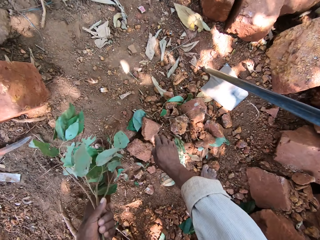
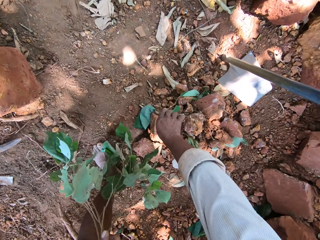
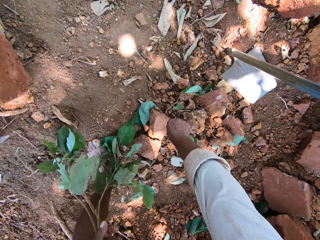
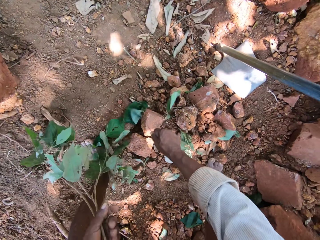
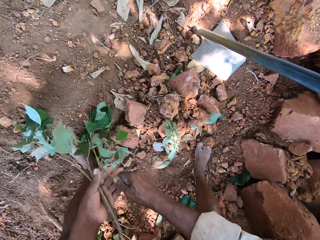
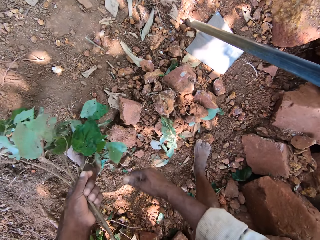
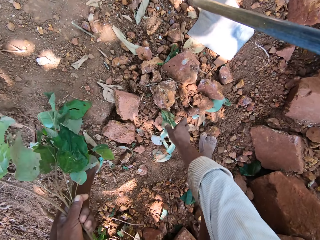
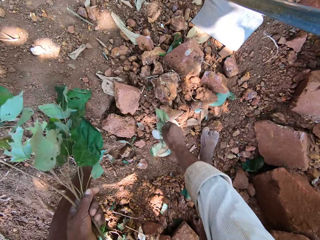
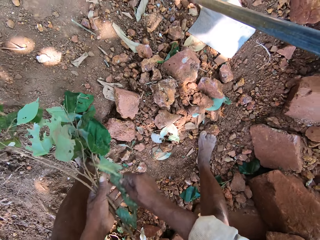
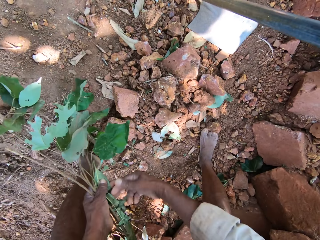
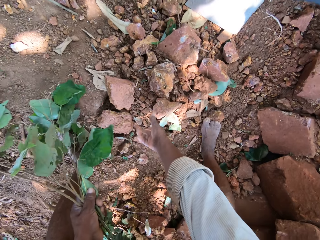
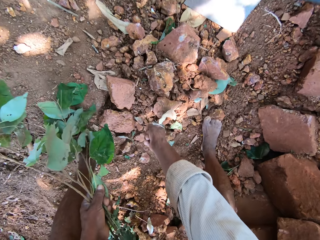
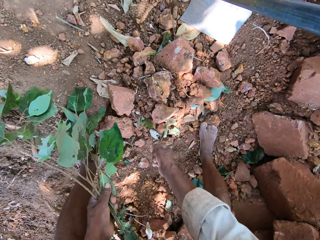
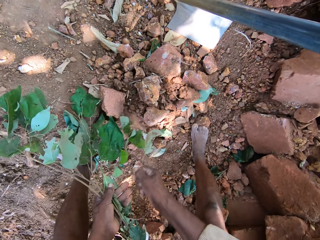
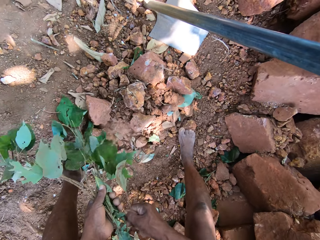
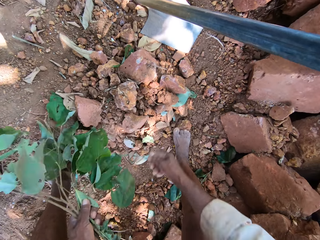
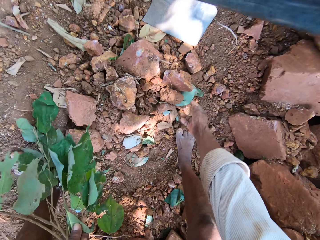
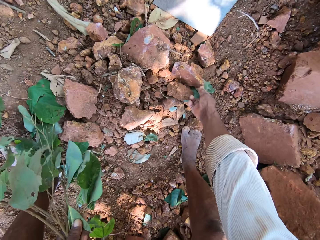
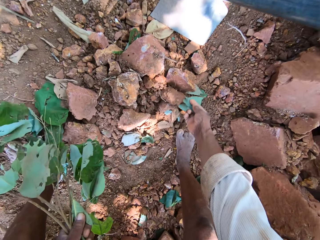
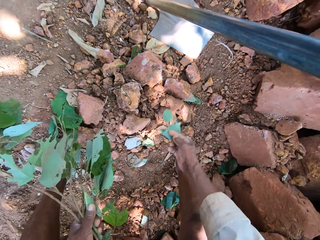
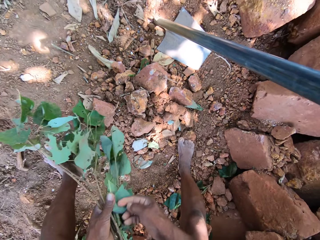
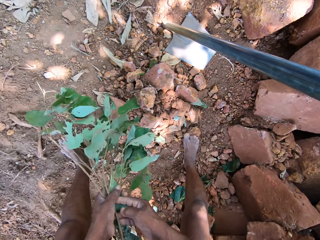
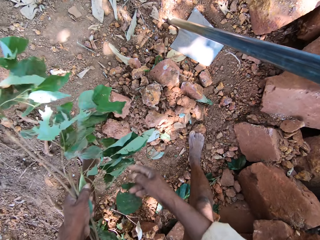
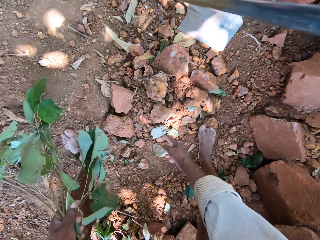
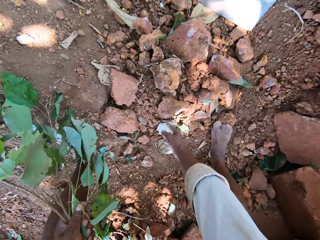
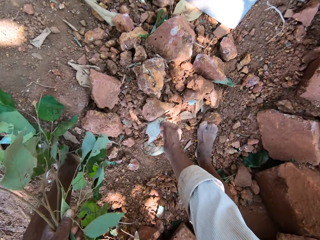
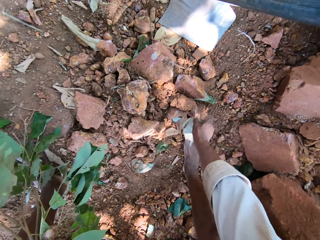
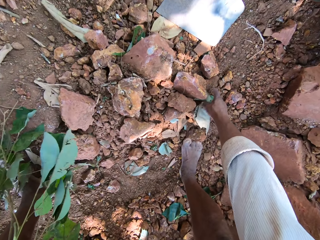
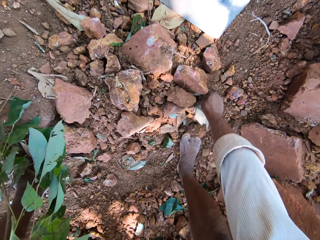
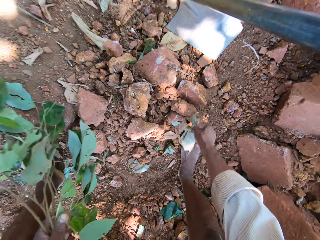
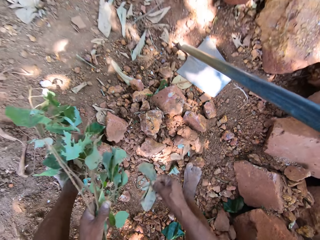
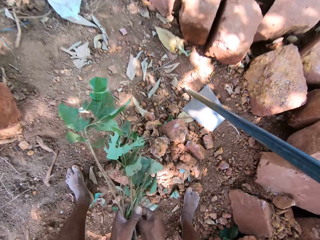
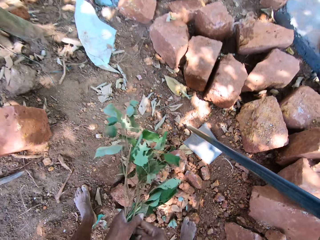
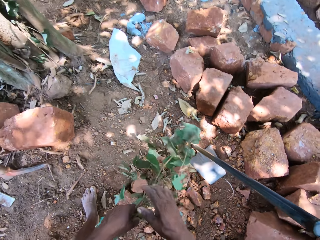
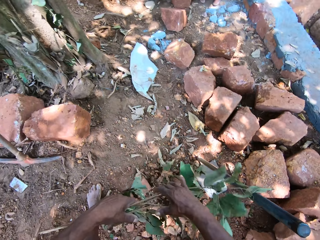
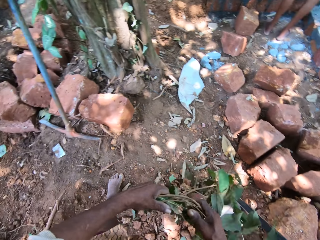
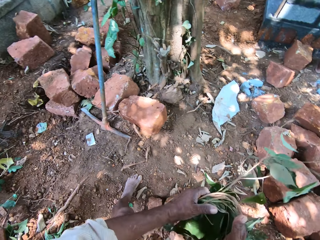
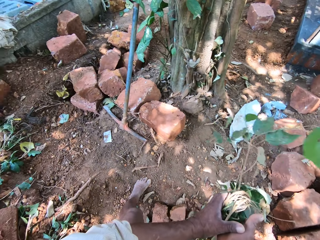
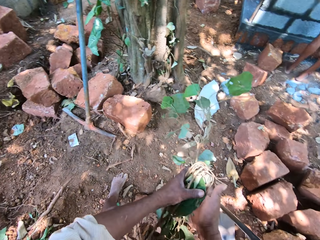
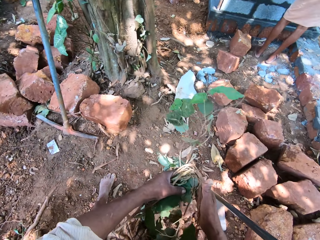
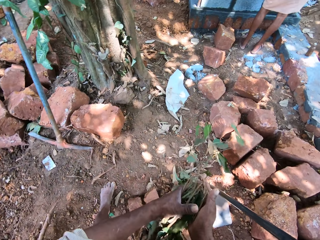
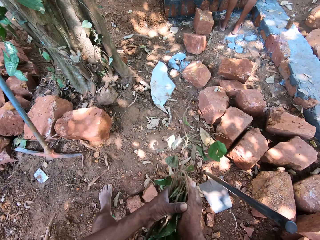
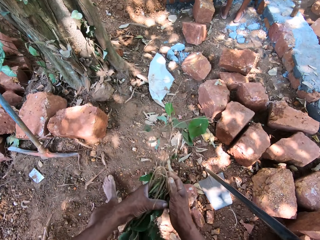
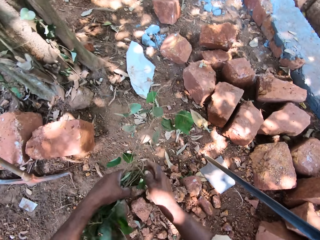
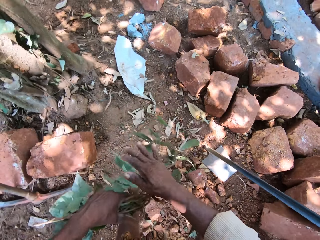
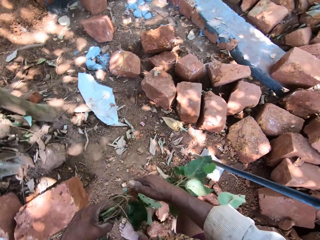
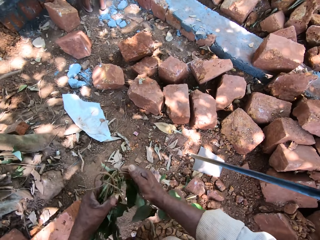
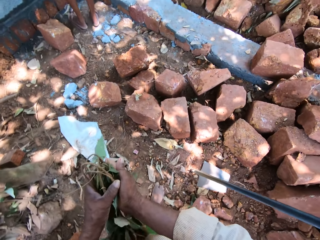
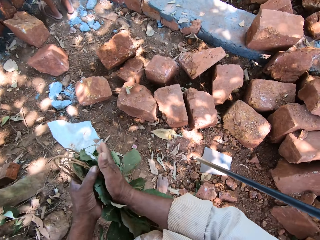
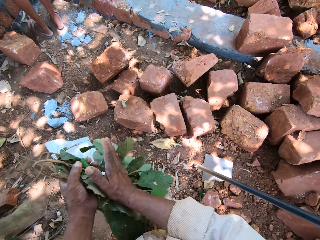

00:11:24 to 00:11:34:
The camera wearer passes the branch of leaves in his right hand to his left hand. He picks the branch of leaves from the ground with his right hand. He passes the branch of leaves in his right hand to his left hand. He picks the branch of leaves from the ground with his right hand. He passes the branch of leaves in his right hand to his left hand. He picks a leaf from the ground with his right hand. He passes the leaf in his right hand to his left hand. He picks leaves from the ground with his right hand. He passes the leaves in his right hand to his left hand. He squeezes the branch of leaves with both hands. He folds the branches.

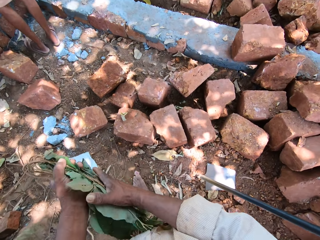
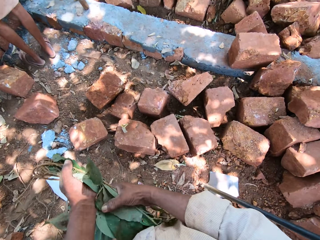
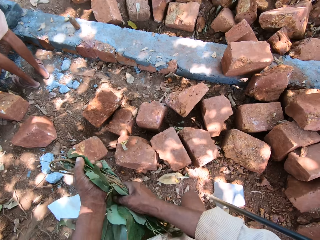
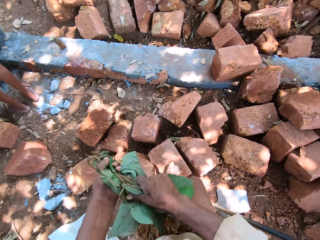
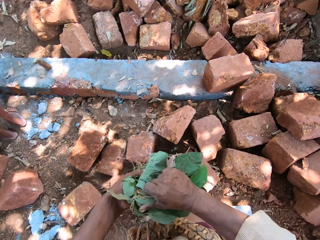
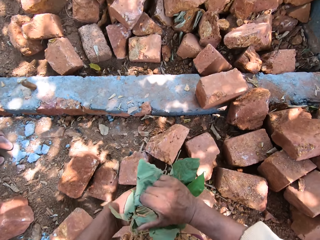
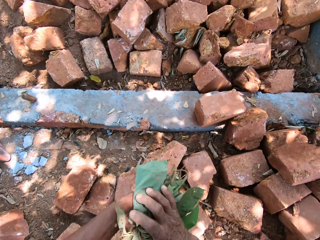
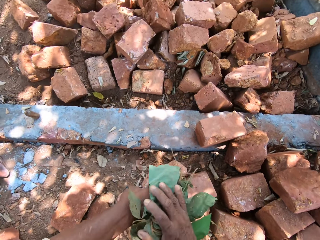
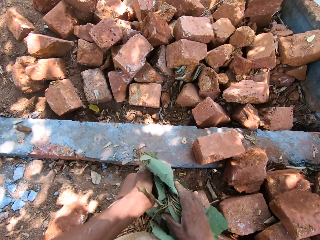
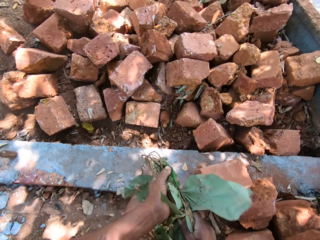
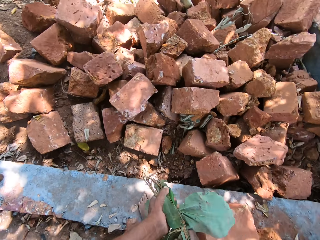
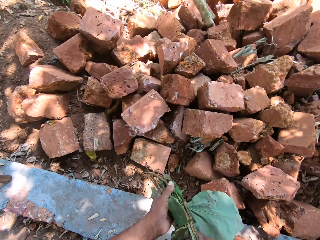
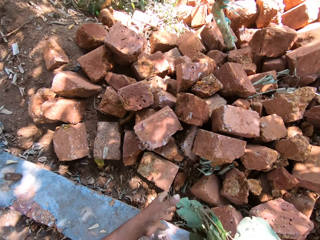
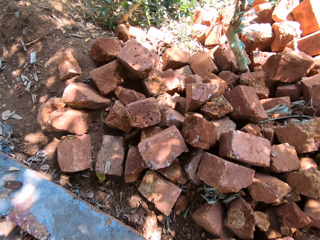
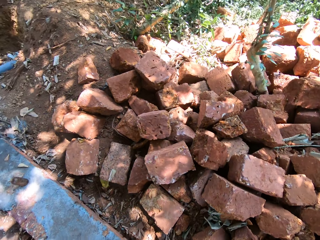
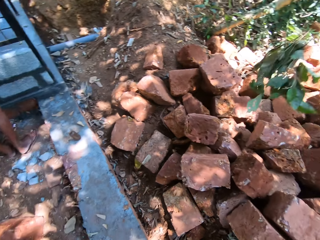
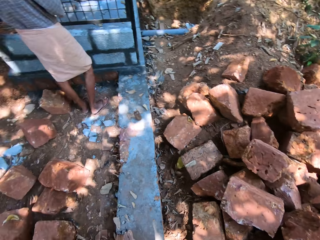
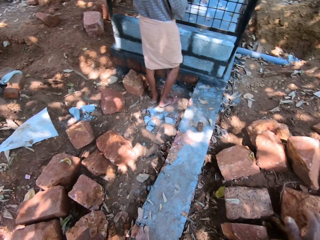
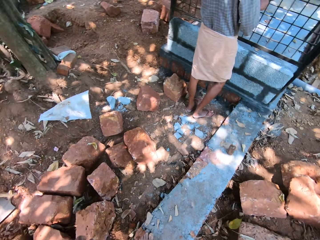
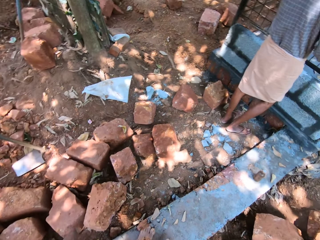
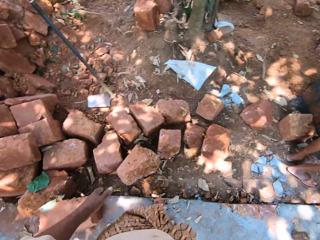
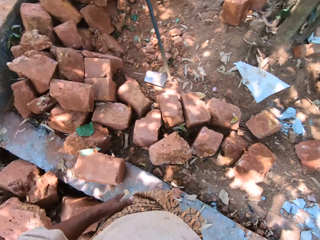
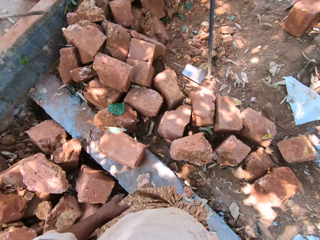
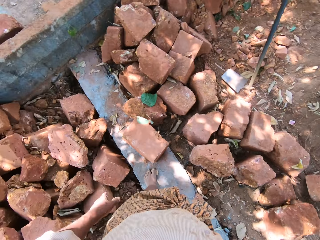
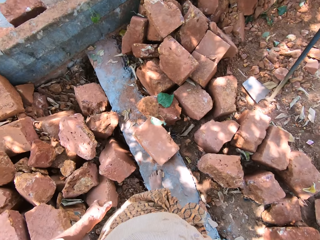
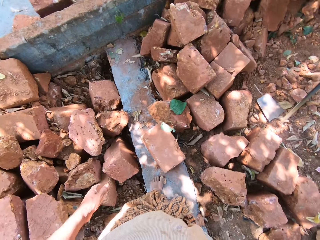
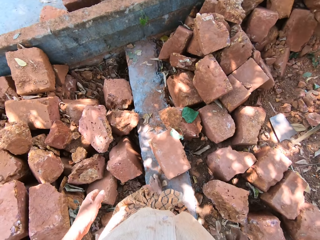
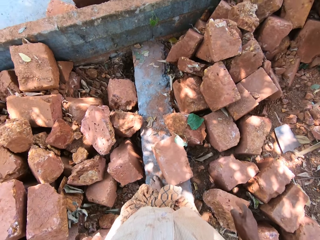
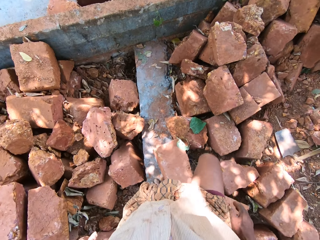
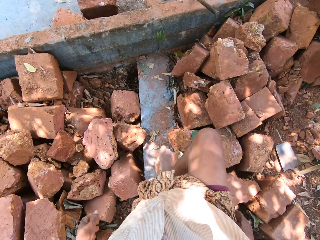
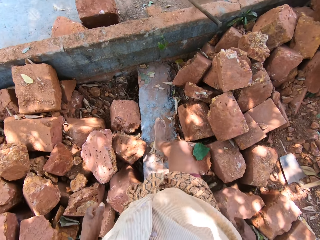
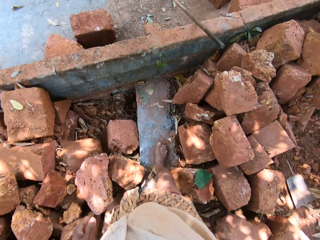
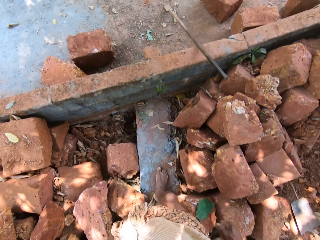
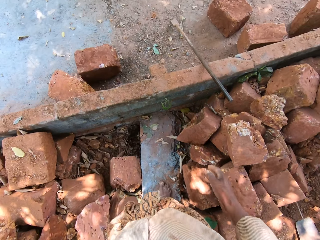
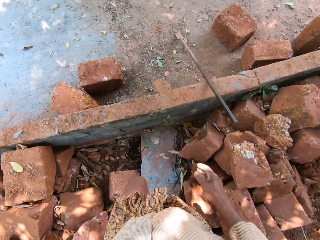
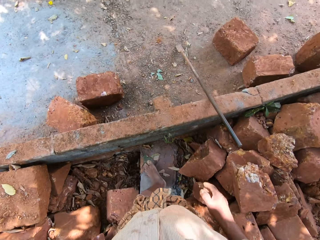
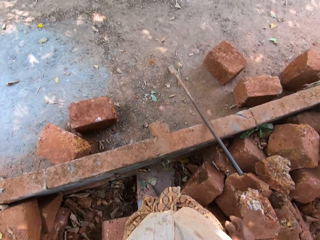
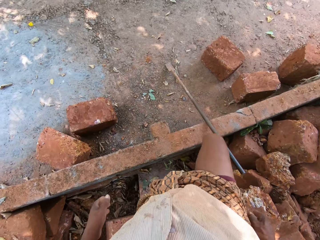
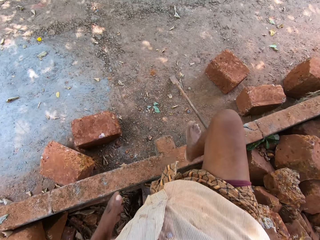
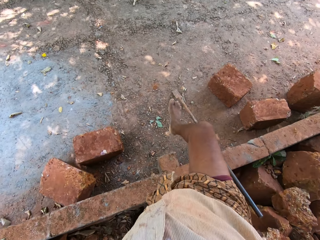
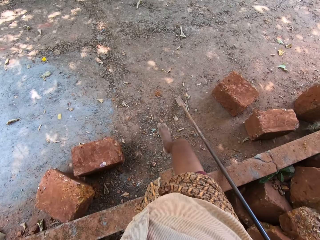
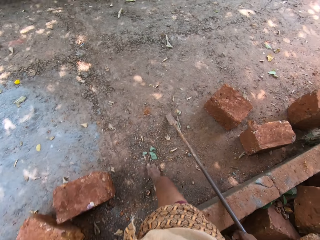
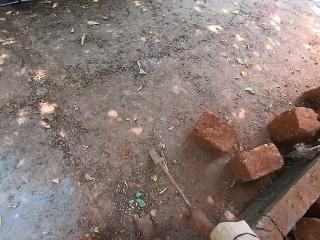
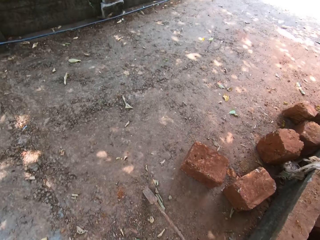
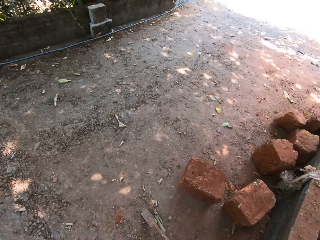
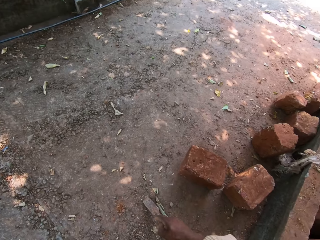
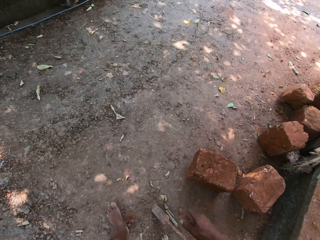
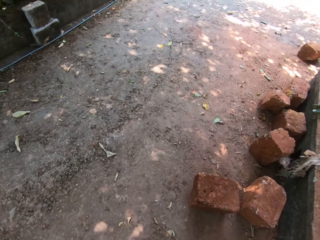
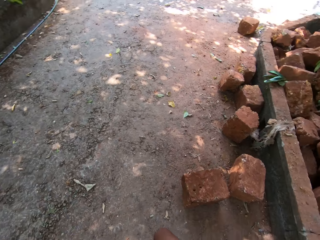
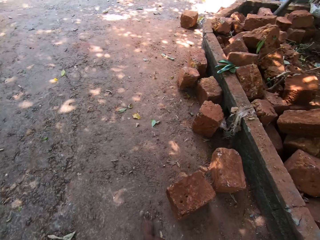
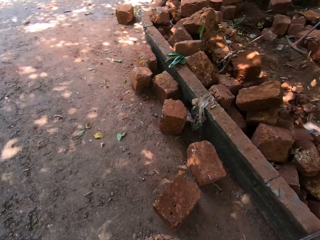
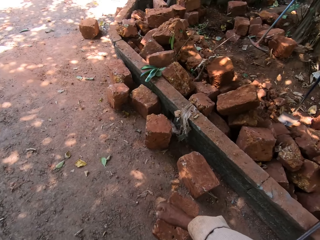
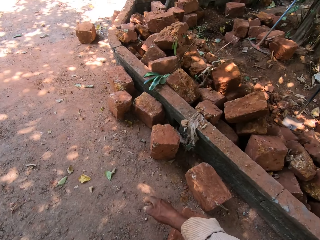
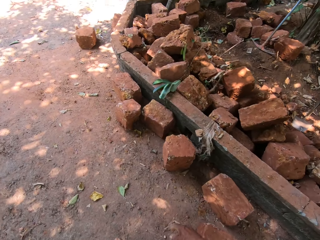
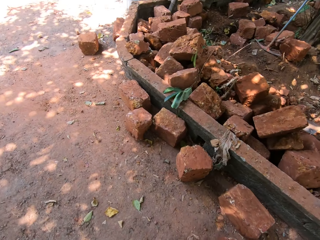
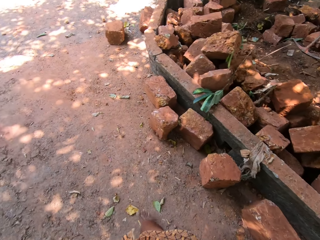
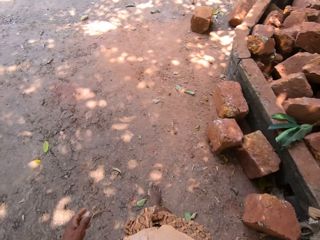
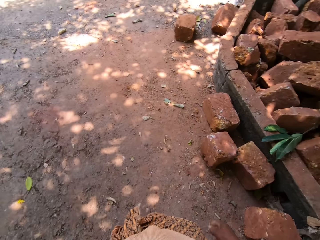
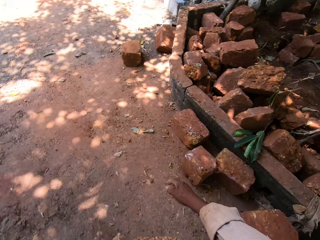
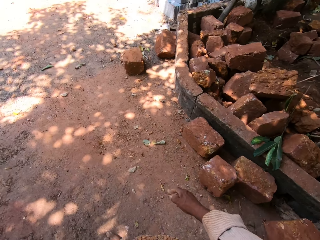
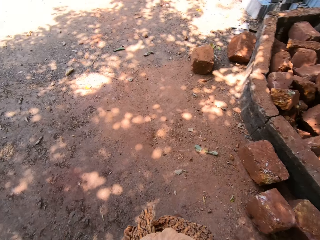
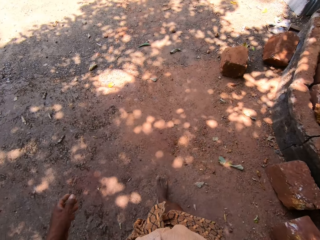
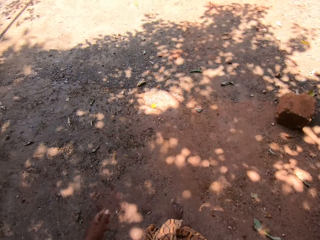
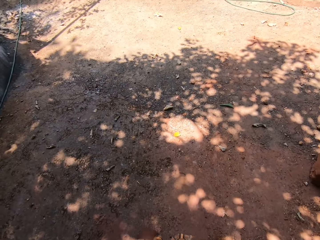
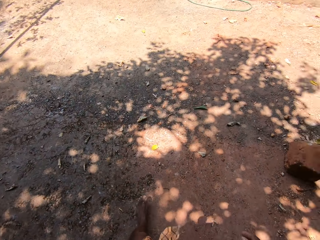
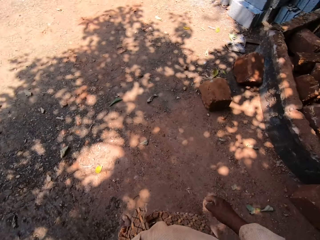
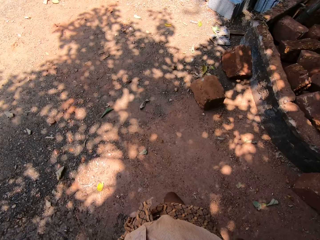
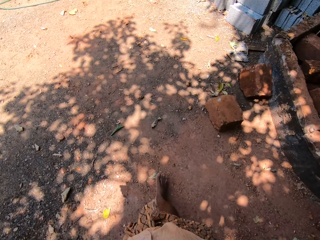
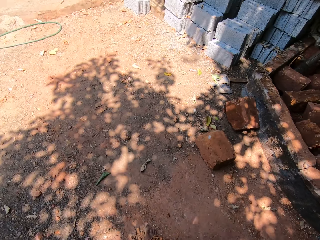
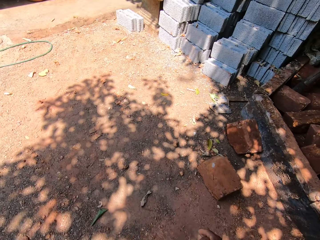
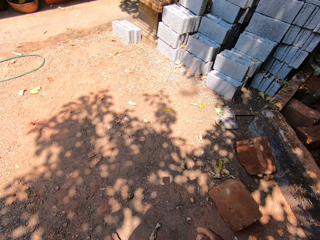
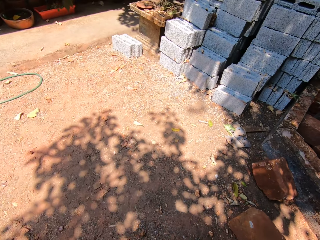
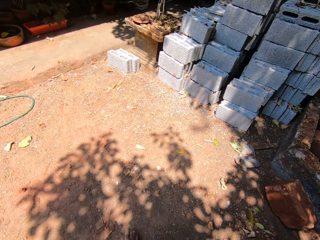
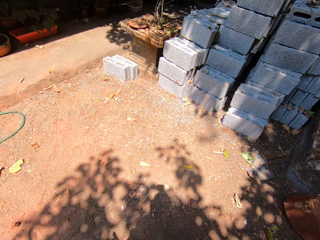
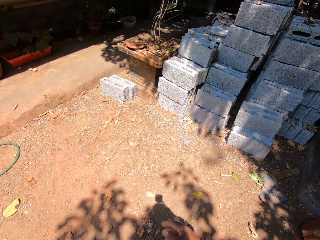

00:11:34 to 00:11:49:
The camera wearer steps forward. He removes his left hand from the branch of leaves in his right hand. He throws the branch of leaves in his right hand to the ground. He looks around. He walks around.
